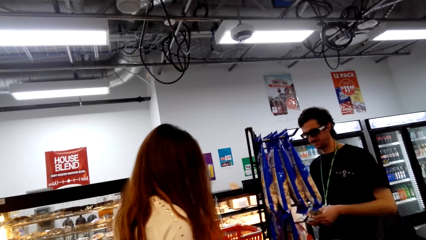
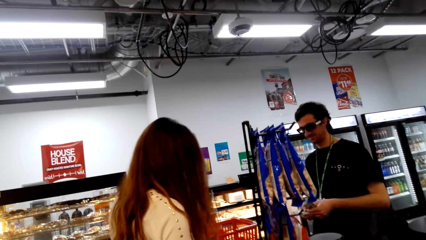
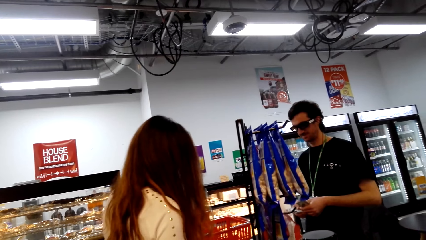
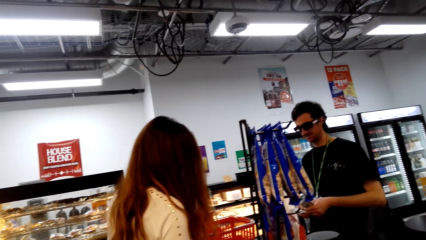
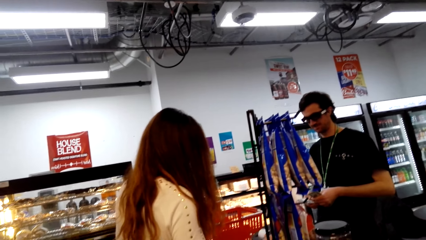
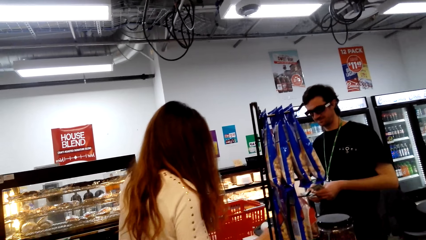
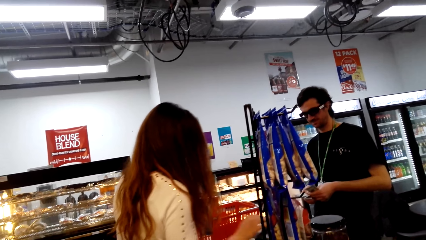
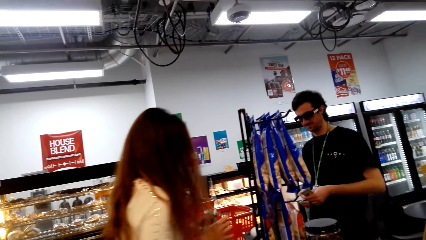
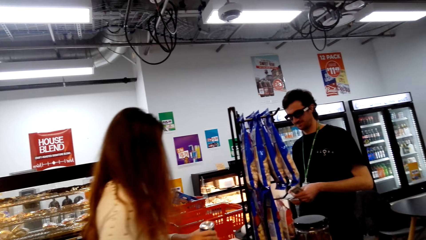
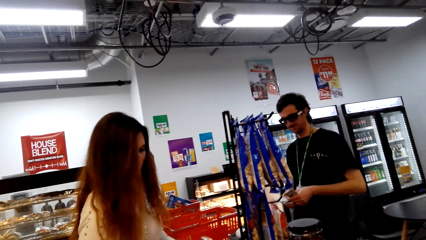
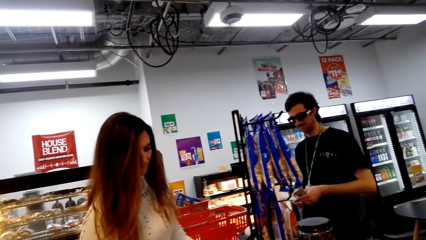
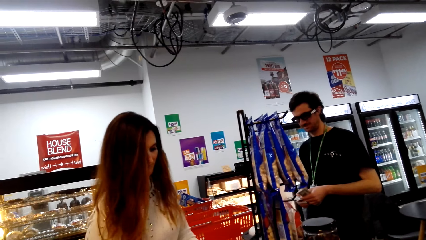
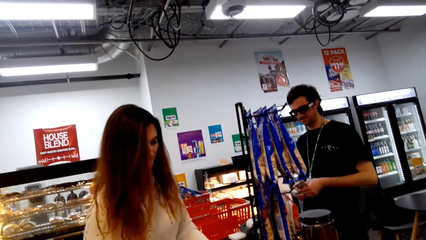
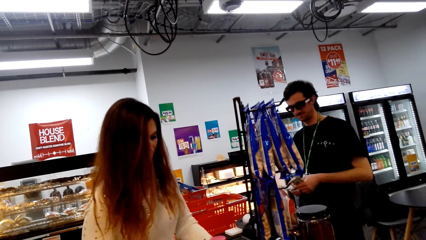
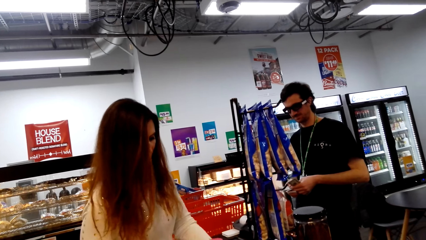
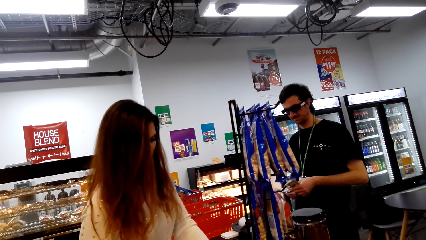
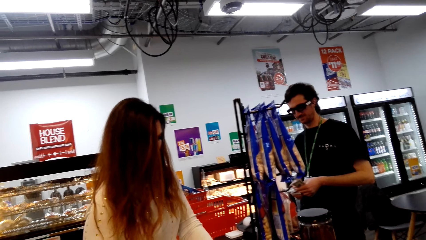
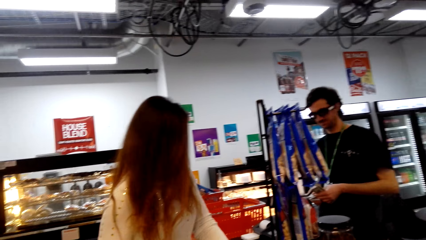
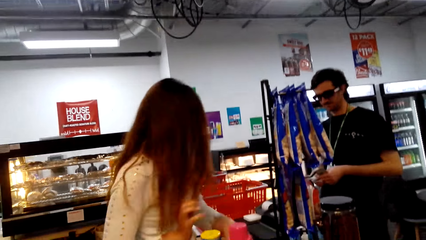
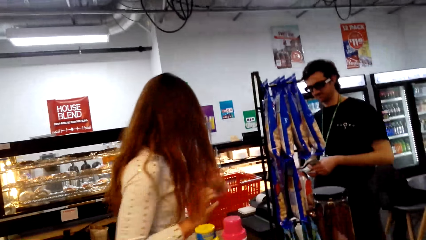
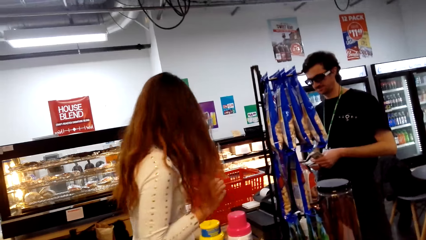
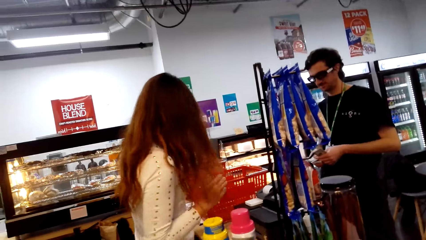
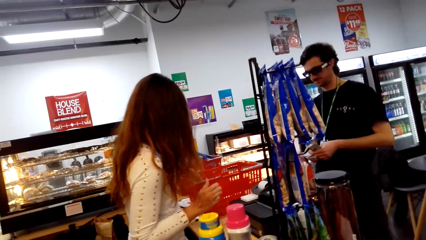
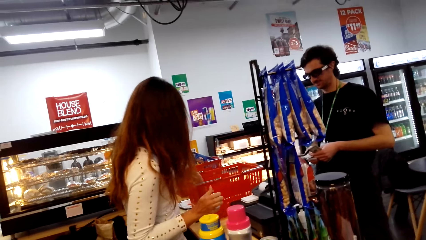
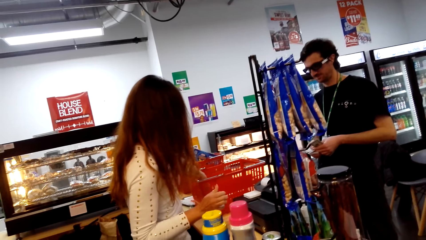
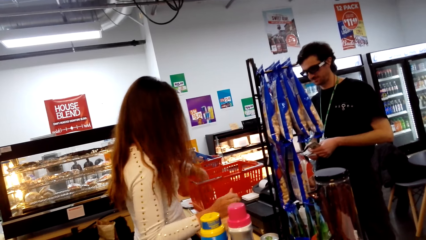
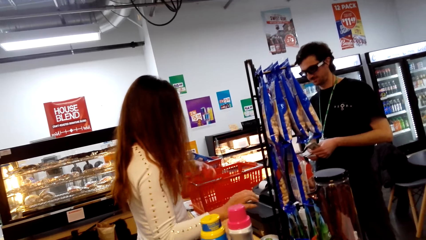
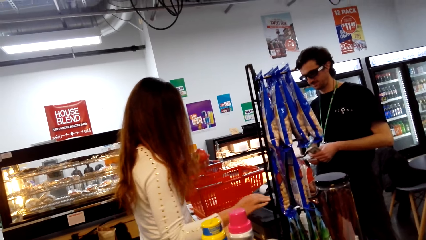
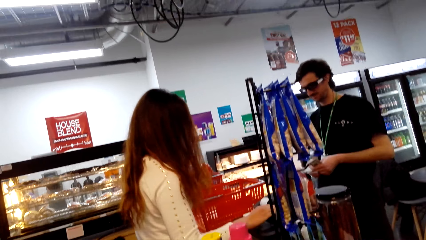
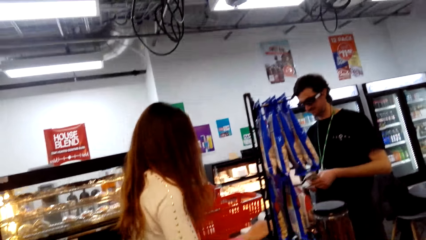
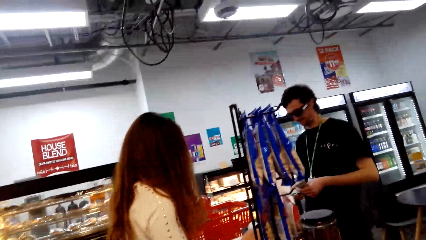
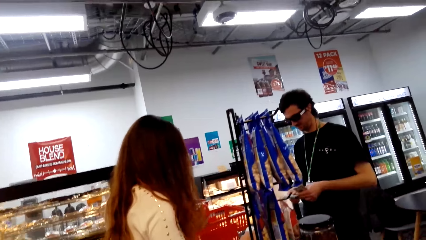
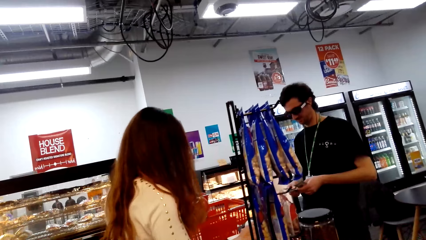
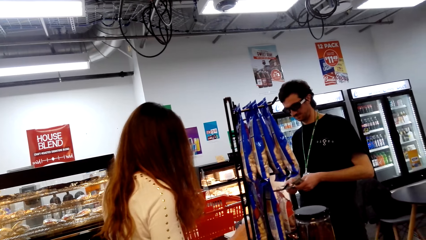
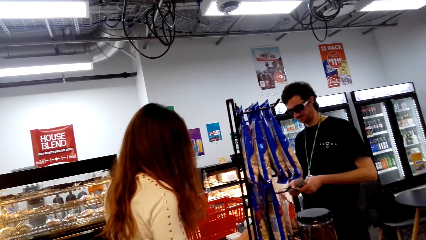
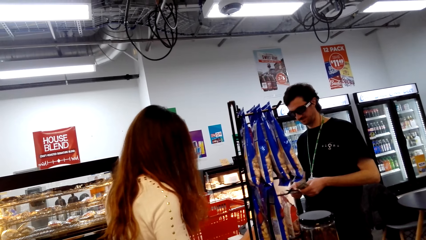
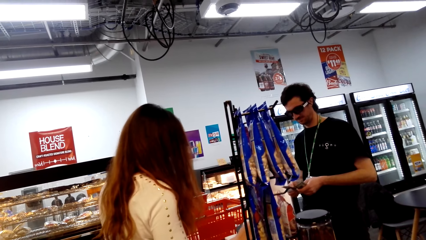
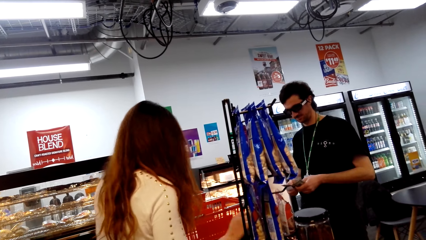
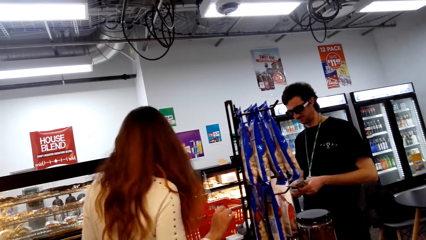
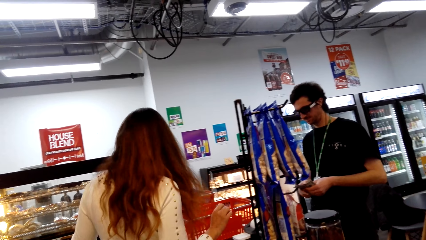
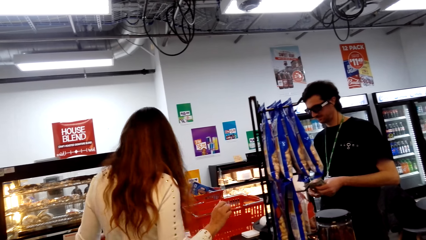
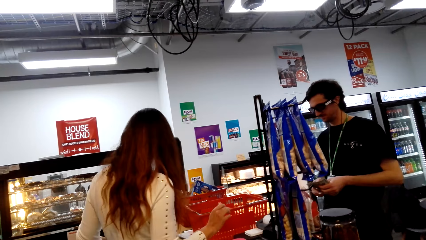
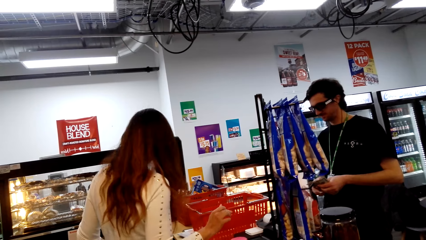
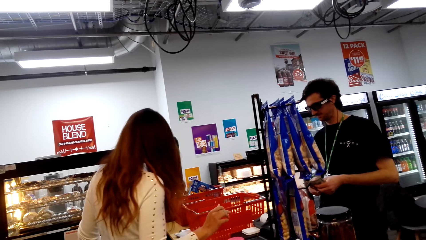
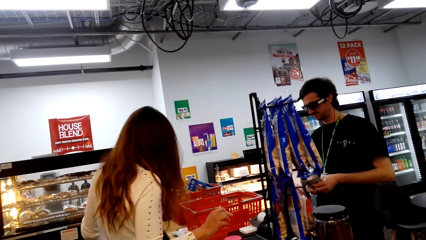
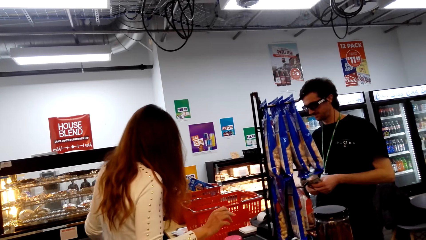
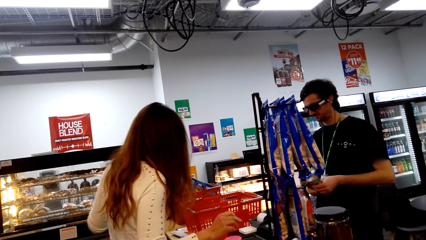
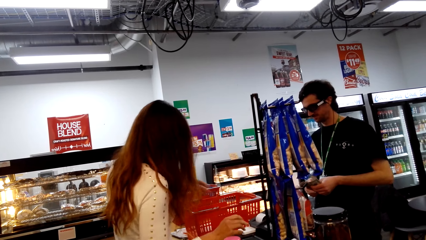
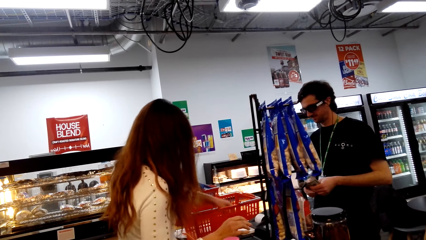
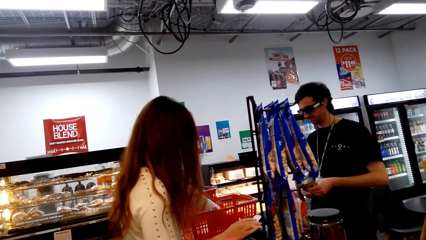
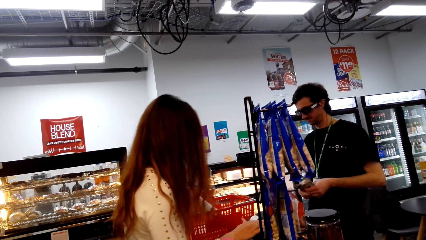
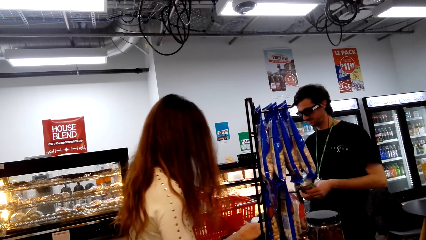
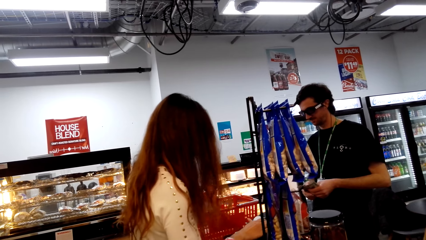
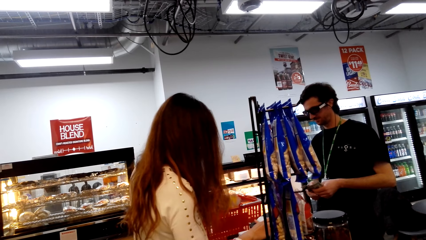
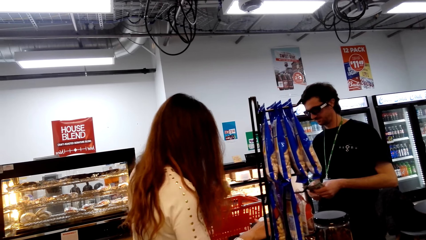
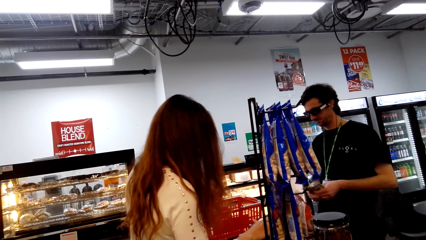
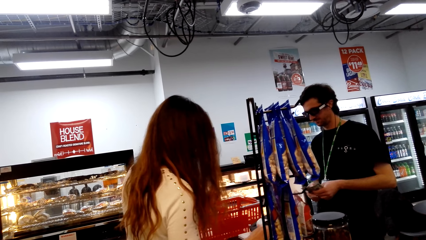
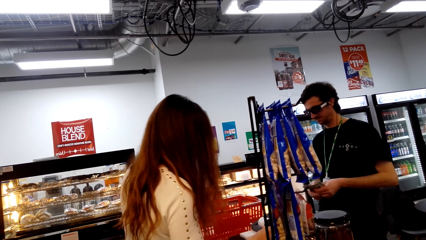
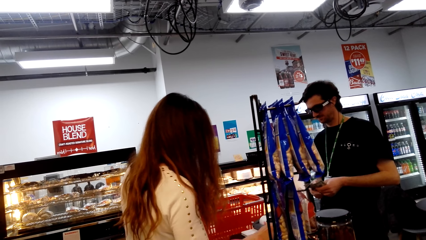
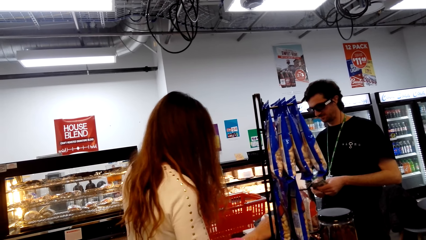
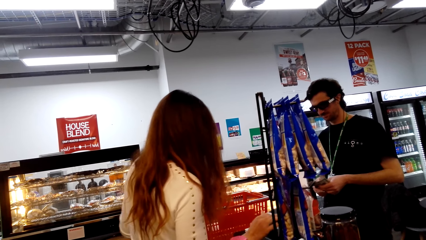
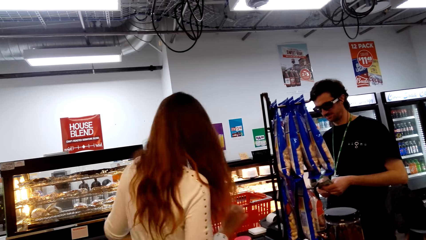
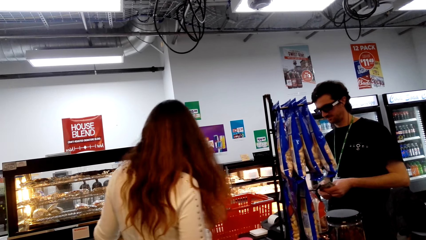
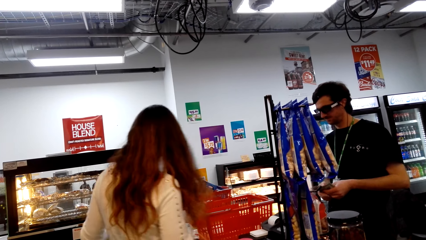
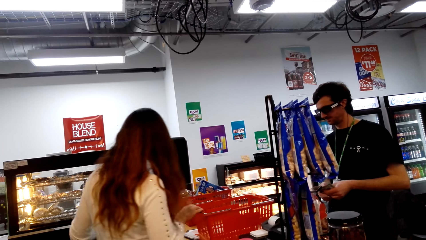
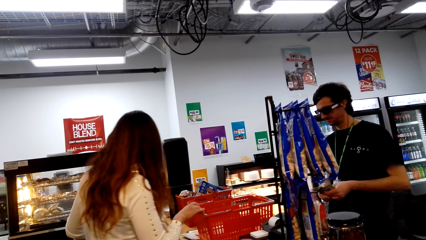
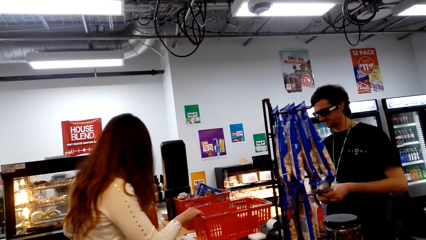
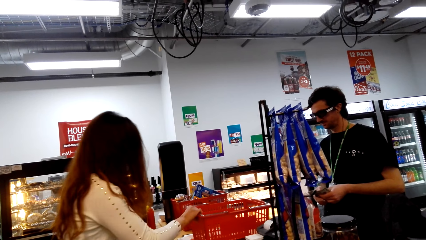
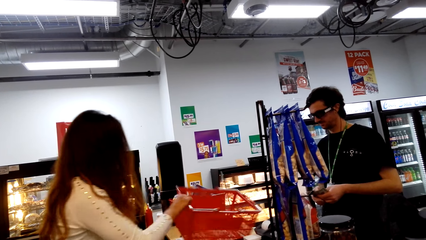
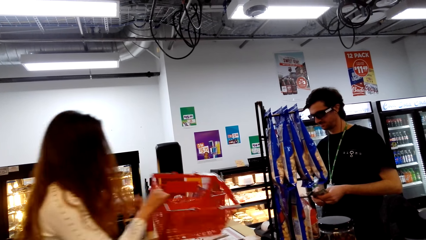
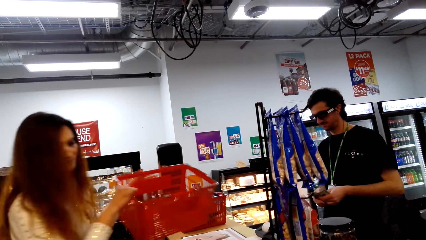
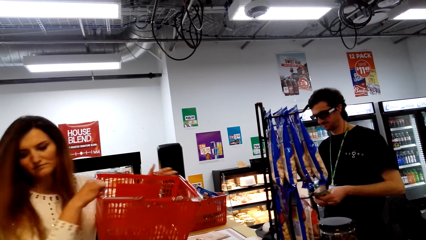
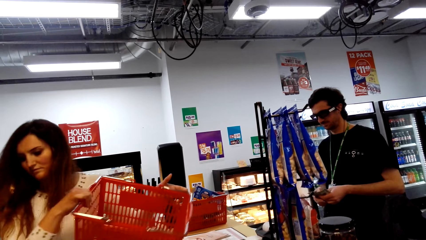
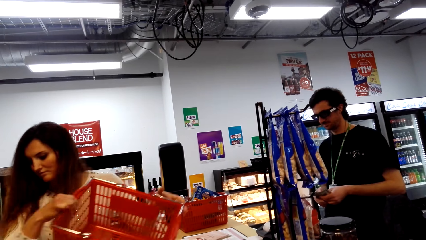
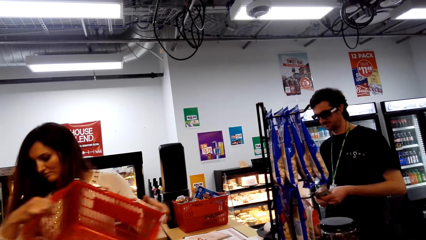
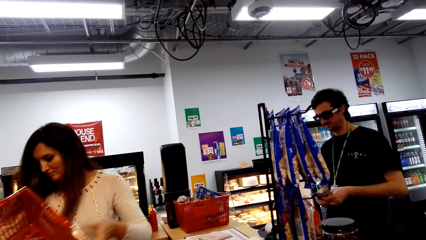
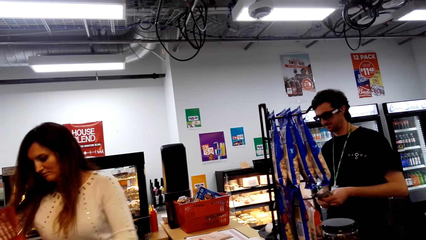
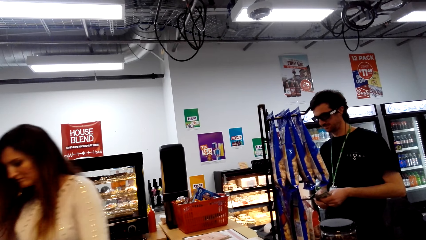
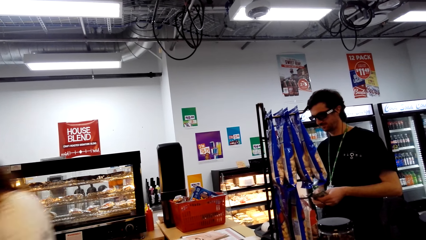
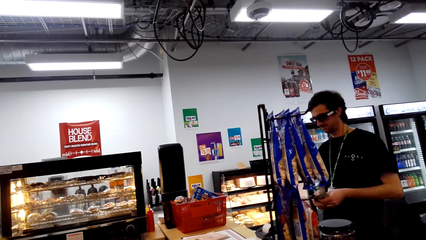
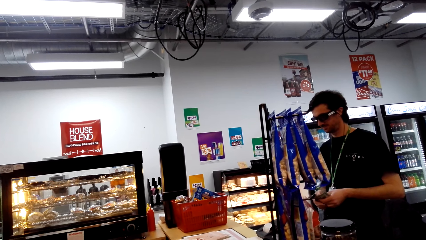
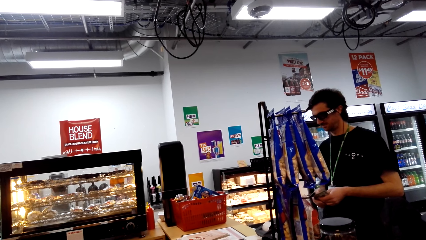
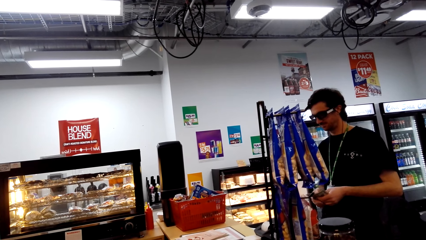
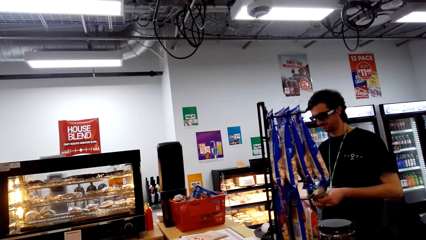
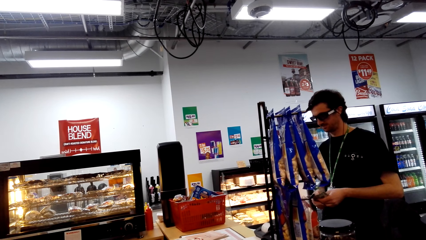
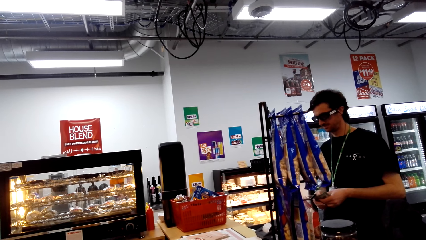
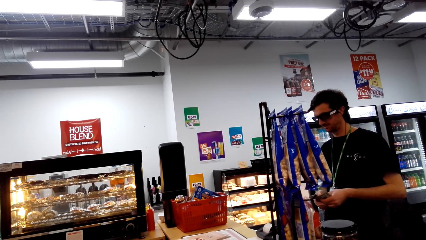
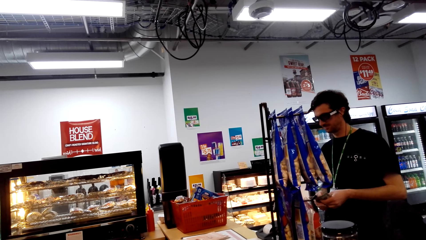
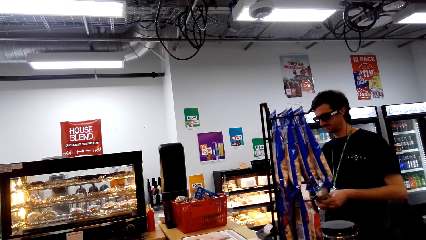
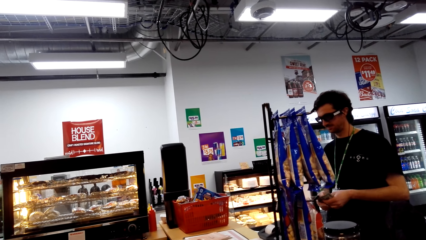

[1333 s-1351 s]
A lady presses a machine. The lady picks something from the basket trolley. The lady touches in the basket. The lady picks something from the basket trolley. The lady presses the machine, takes a basket and puts the basket away.
